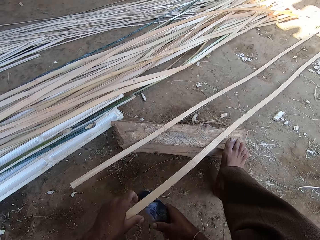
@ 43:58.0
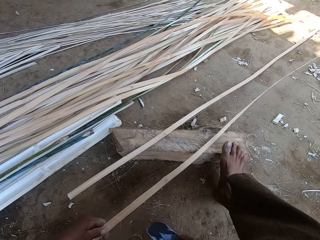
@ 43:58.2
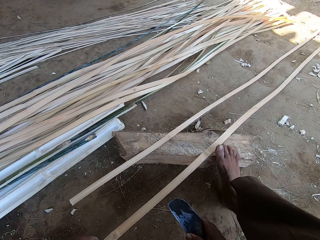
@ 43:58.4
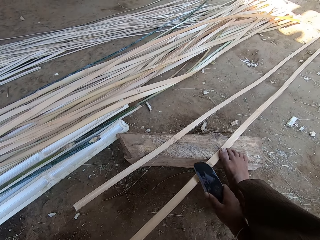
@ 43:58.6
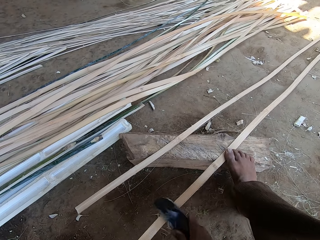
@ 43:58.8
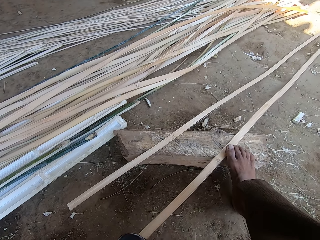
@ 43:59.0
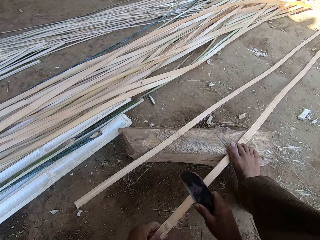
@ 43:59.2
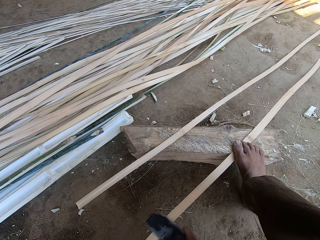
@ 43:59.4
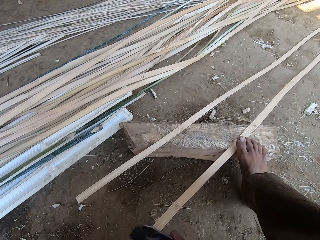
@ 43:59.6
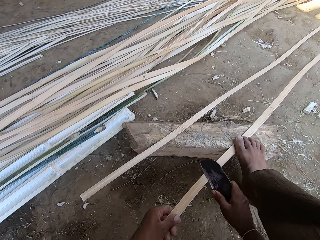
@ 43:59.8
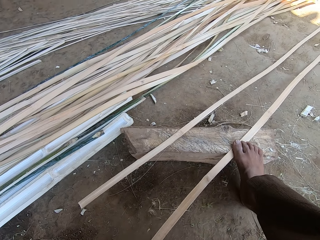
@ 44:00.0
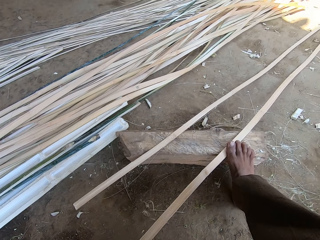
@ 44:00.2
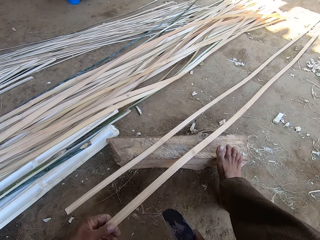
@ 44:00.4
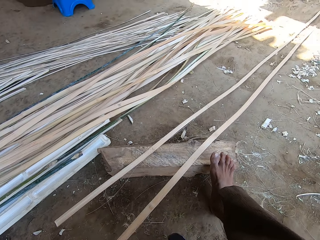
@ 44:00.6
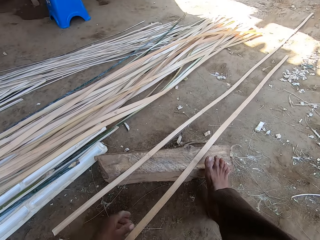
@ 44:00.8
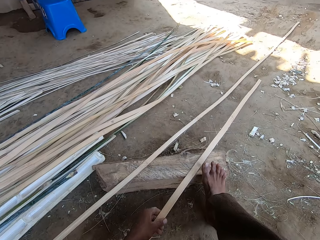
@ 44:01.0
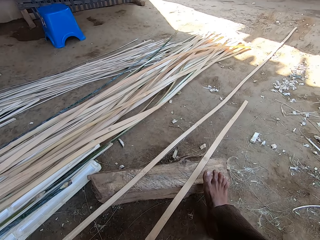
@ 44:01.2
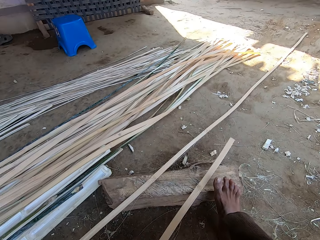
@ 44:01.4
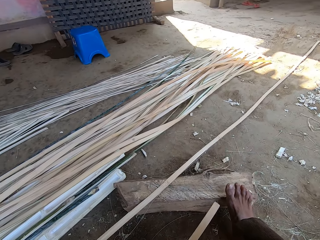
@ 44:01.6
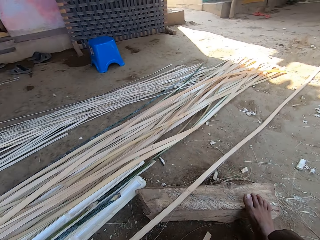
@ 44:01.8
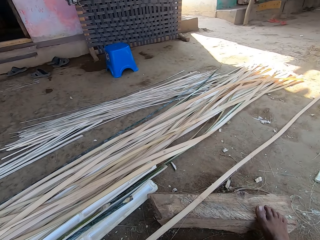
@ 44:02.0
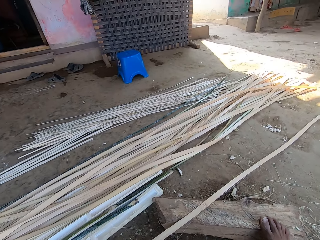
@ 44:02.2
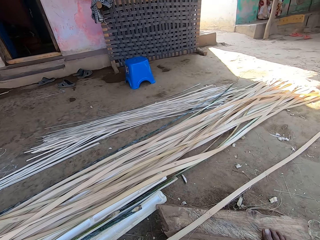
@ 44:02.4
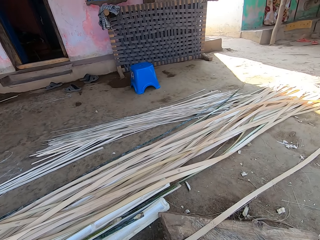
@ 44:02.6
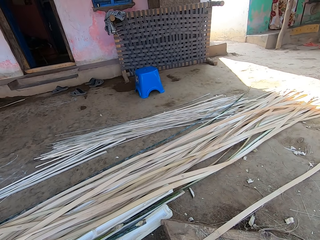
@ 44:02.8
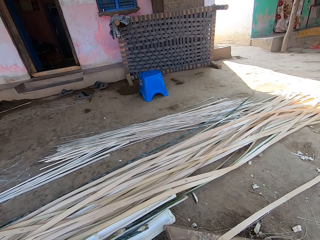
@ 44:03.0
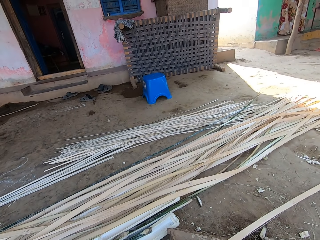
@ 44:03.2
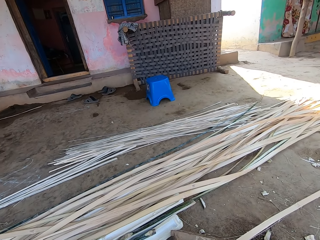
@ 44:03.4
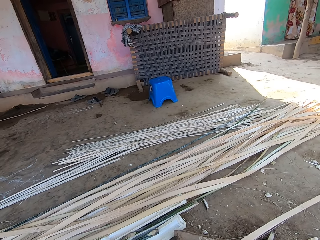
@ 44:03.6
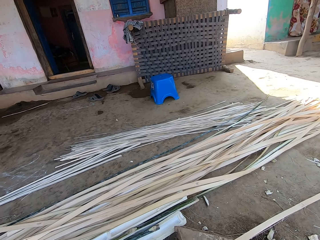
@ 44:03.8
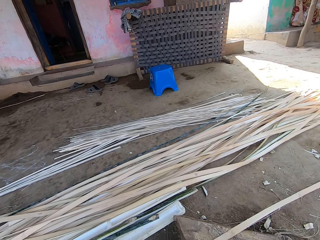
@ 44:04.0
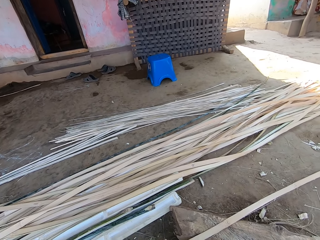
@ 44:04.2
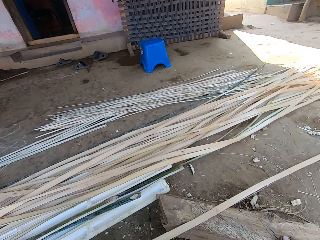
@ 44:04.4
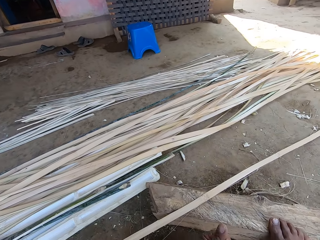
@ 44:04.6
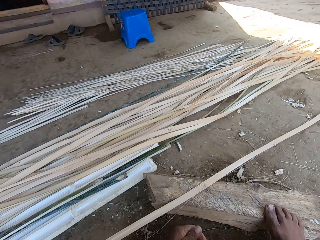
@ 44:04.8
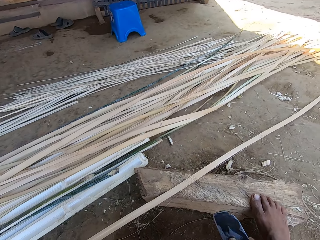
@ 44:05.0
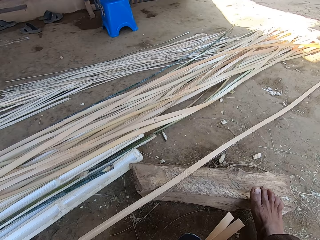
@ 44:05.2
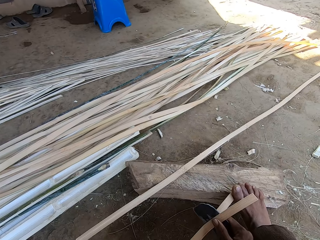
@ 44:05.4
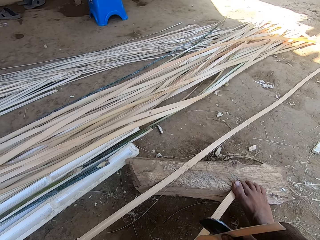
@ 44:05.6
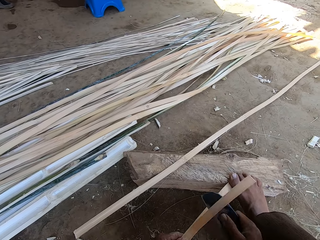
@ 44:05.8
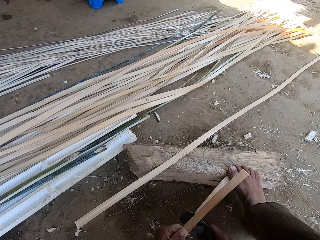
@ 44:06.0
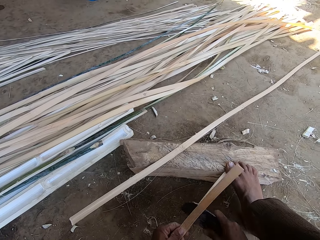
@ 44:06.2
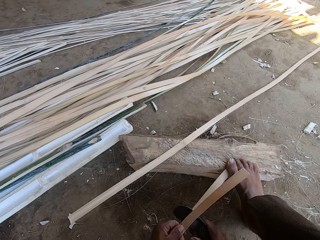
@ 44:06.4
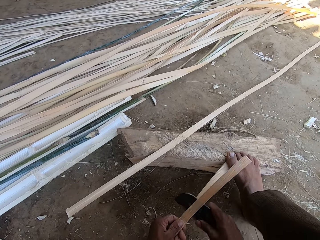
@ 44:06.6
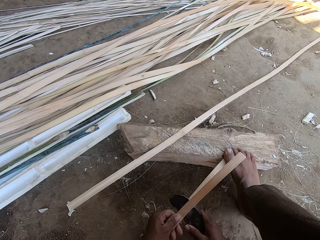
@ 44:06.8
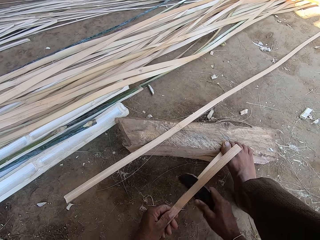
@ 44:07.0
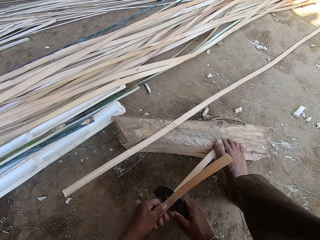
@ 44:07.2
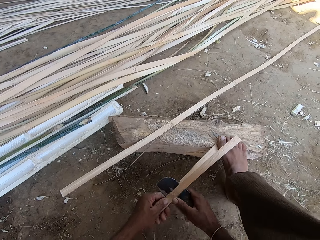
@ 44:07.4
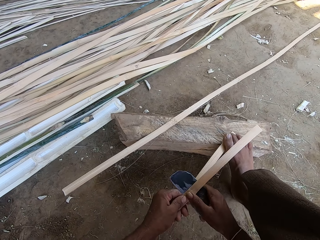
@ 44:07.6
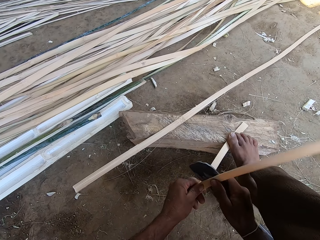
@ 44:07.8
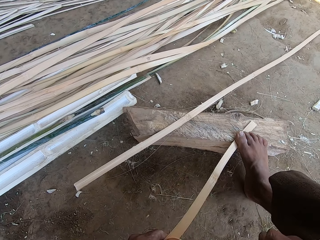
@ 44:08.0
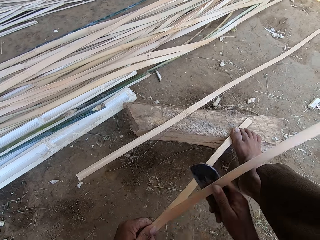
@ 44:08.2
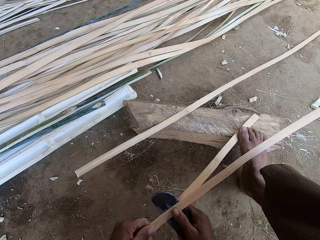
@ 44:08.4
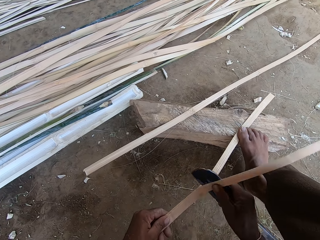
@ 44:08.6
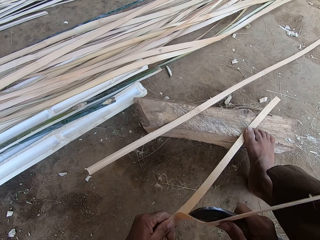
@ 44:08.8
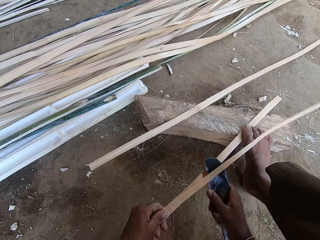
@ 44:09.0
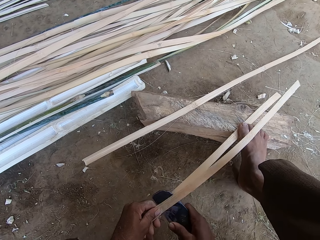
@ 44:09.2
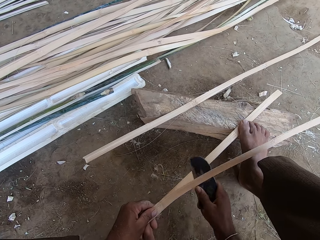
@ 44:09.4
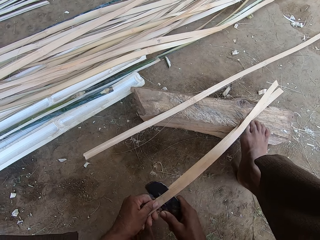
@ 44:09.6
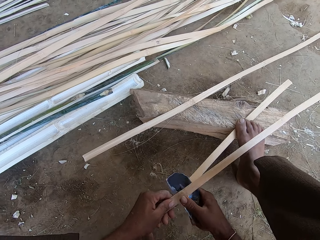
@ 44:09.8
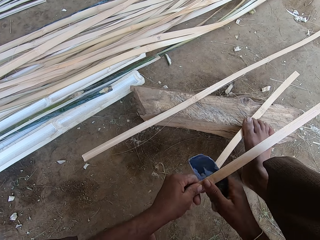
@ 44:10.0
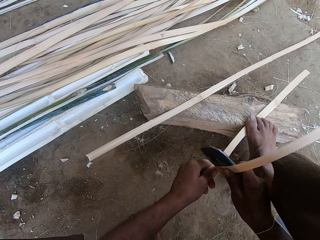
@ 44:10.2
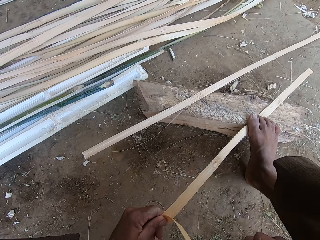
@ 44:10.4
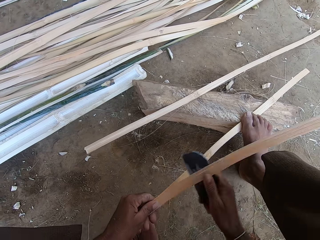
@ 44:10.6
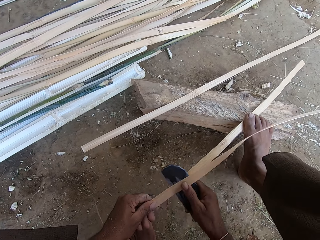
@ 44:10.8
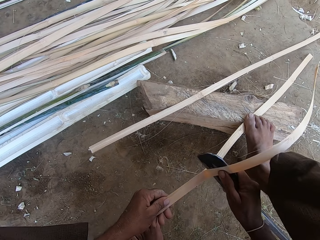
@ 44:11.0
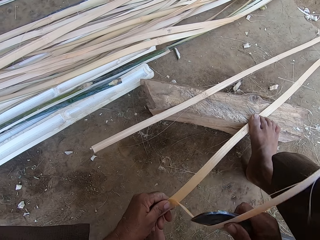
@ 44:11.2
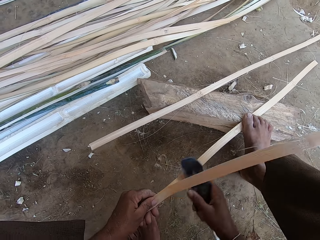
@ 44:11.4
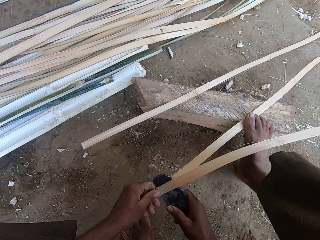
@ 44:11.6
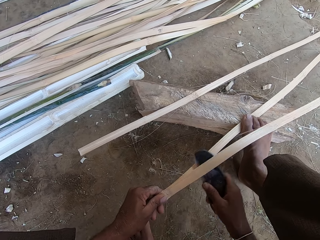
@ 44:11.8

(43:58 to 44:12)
The camera wearer drops the thatch down. He sharpens a bamboo with a machete. He smoothens the thatch with a bill hook. He pulls the thatch. He looks around. He steps on the thatch with his foot and cuts a thatch stick with the bill hook.

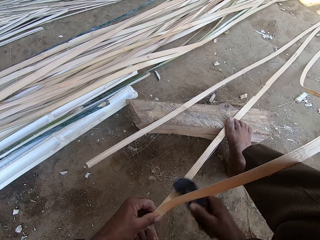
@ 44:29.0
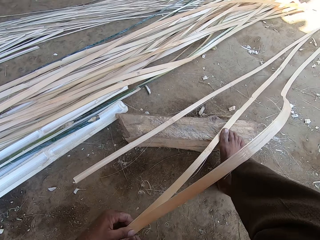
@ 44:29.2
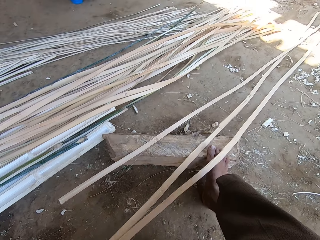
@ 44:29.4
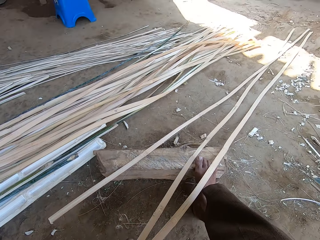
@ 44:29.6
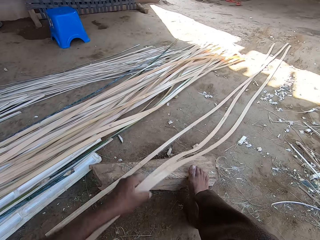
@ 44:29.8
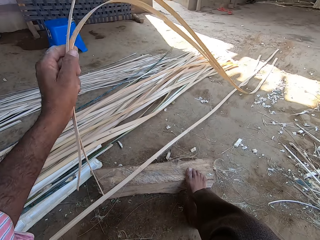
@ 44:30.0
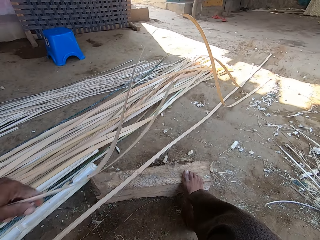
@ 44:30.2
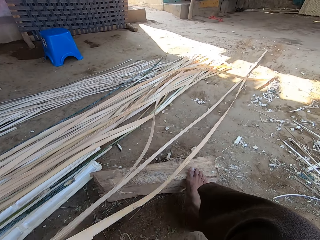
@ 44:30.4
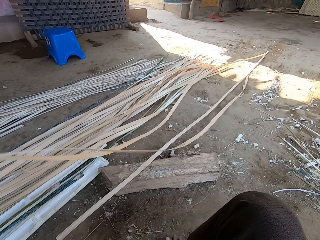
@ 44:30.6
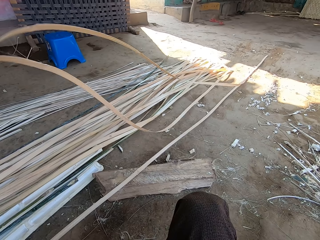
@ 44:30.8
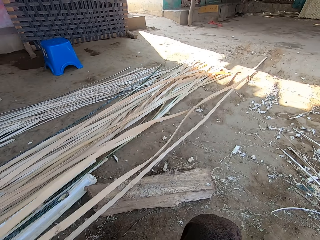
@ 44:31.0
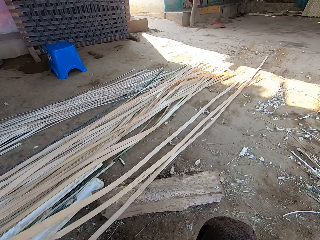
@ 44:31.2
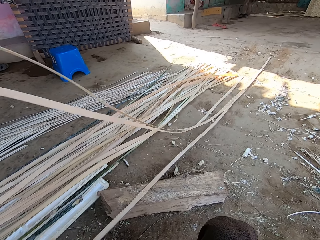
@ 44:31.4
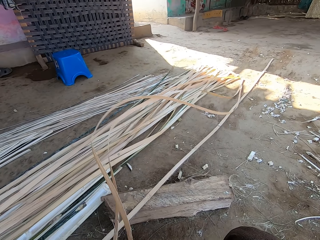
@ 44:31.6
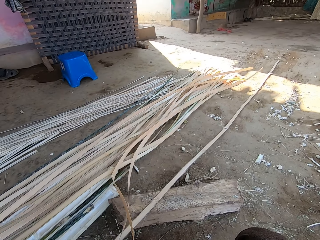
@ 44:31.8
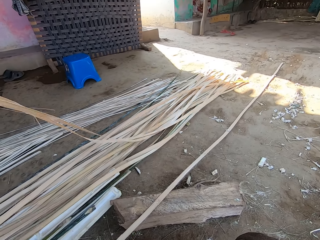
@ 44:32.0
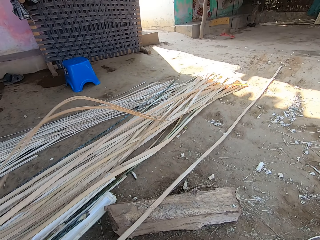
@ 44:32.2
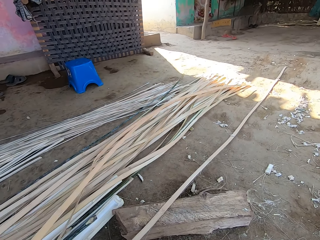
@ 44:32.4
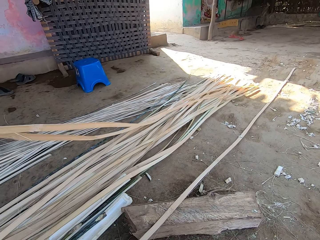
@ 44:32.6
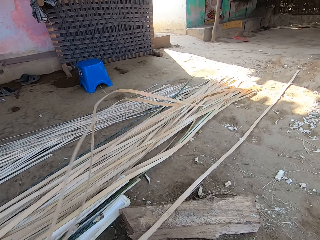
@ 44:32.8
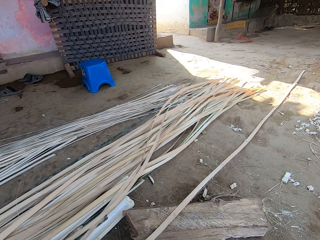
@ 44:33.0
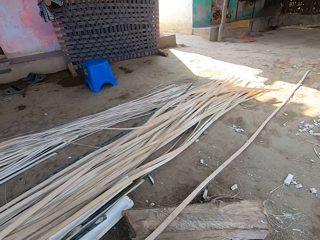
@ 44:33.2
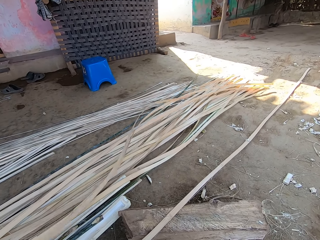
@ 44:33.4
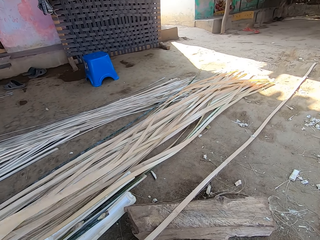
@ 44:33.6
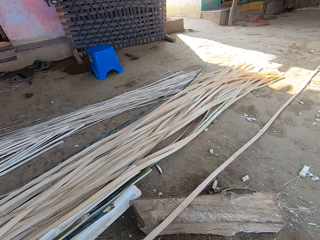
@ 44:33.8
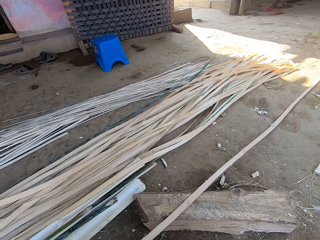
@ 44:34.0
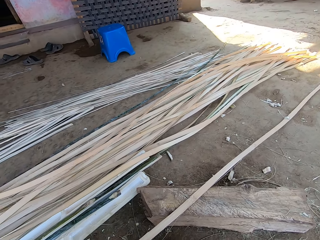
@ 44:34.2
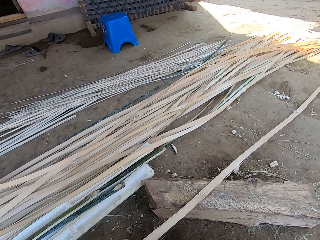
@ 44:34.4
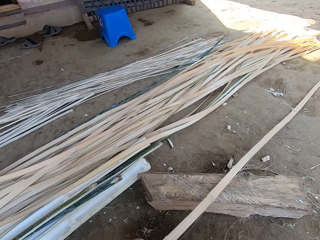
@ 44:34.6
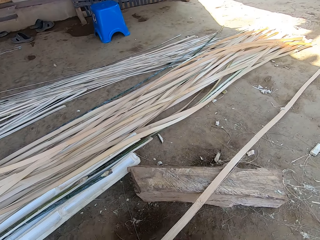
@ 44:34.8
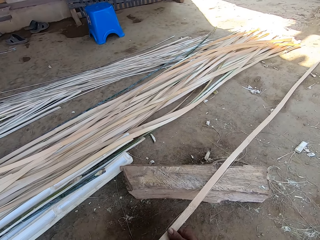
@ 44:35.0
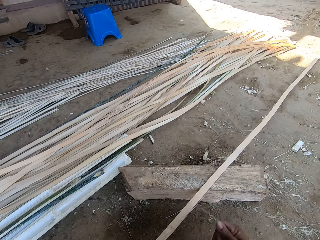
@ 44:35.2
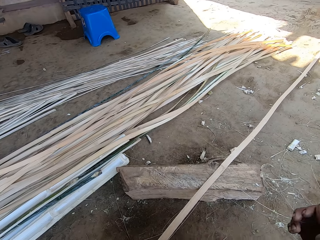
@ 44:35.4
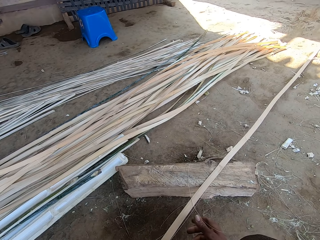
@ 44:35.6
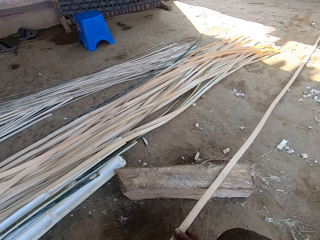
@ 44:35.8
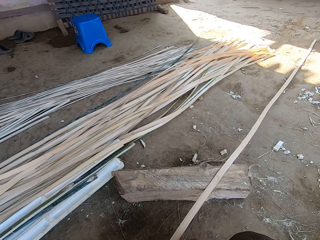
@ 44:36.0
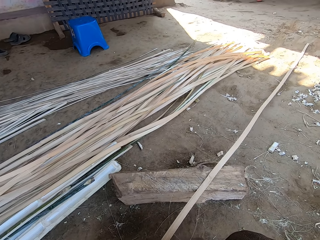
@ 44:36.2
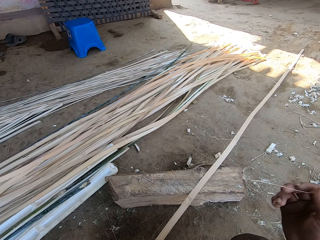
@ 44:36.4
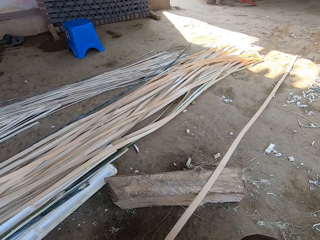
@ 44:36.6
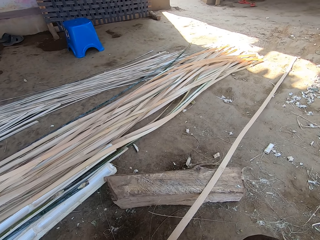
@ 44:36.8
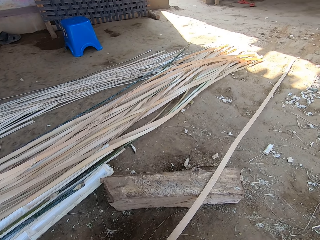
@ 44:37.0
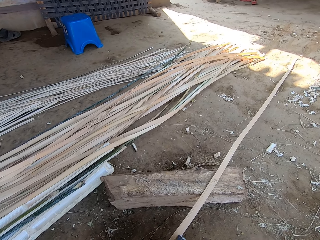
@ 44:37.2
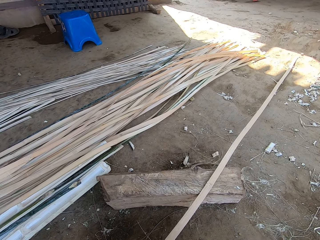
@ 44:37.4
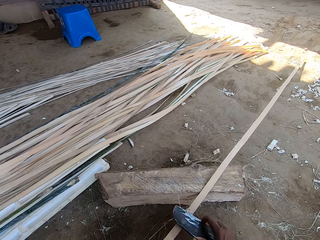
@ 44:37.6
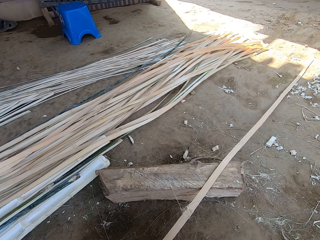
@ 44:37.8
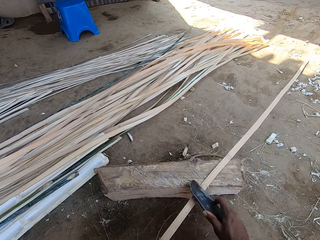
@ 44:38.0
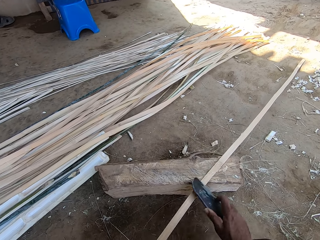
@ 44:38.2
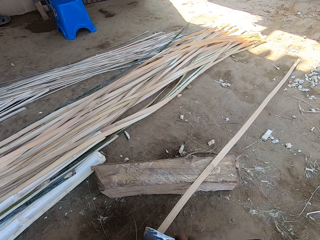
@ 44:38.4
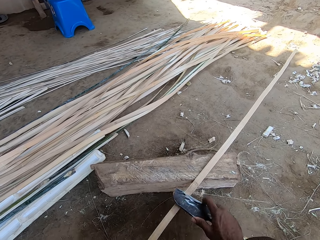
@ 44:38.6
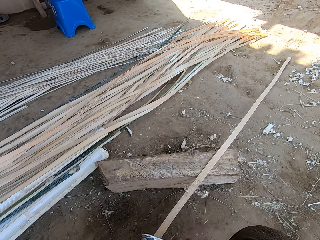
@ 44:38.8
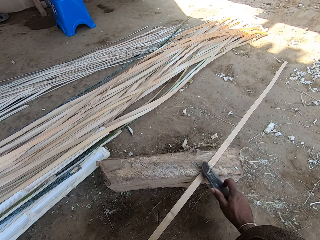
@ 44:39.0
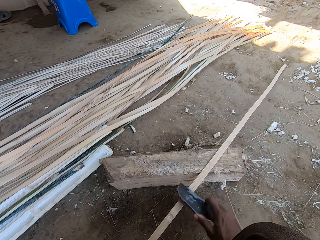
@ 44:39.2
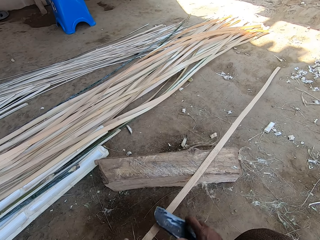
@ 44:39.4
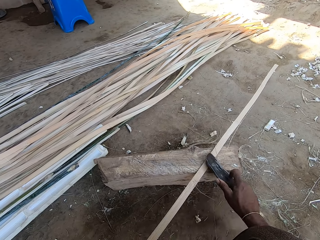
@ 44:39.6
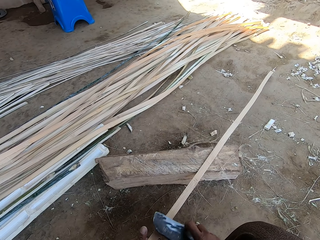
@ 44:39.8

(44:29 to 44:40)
The camera wearer sifts bamboo pieces. He pulls the thatch and places the thatch on the other thatches. He moves a bamboo. He pulls the thatch. He removes the bamboo pieces with a hand. He pulls the thatch thread with his hand. He sharpens the bamboo with a machete. He smoothens the thatch with a bill hook.
